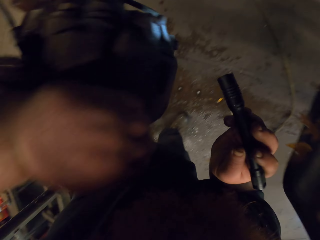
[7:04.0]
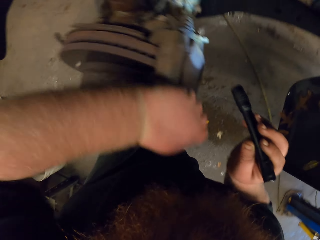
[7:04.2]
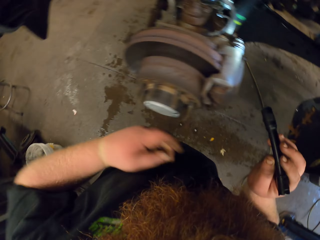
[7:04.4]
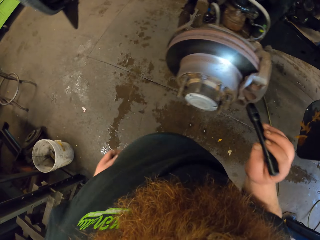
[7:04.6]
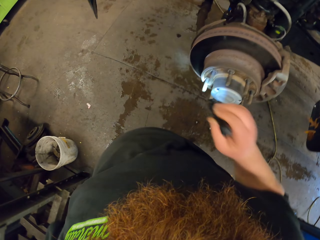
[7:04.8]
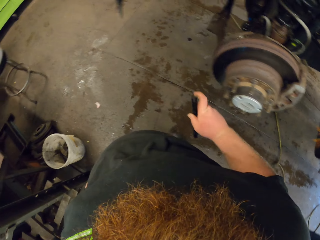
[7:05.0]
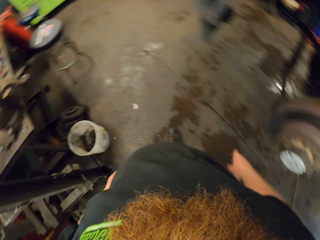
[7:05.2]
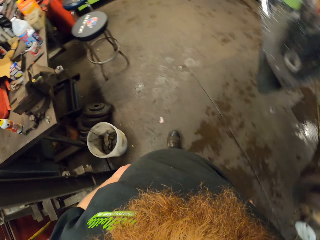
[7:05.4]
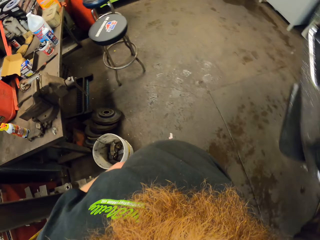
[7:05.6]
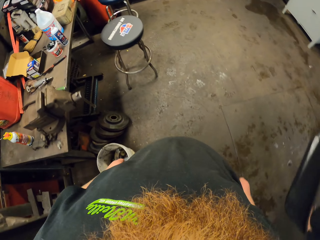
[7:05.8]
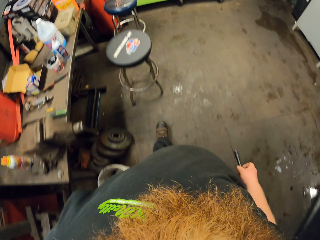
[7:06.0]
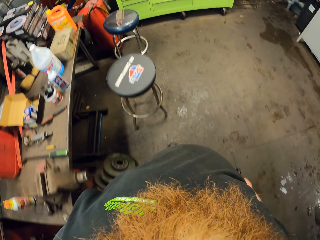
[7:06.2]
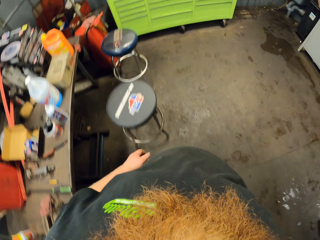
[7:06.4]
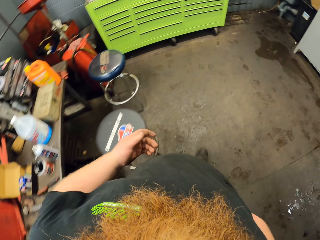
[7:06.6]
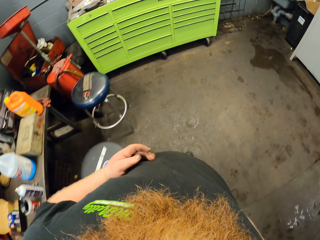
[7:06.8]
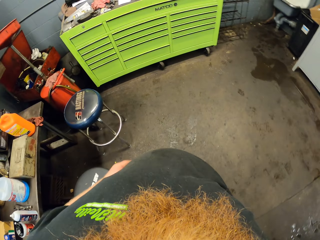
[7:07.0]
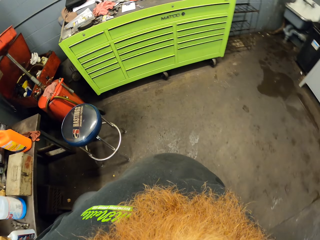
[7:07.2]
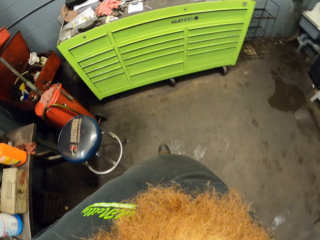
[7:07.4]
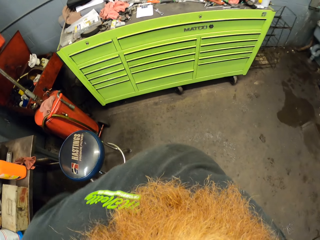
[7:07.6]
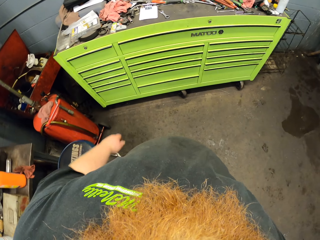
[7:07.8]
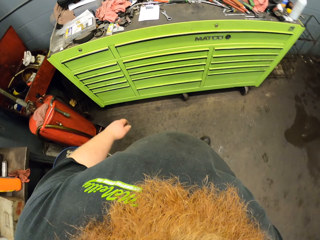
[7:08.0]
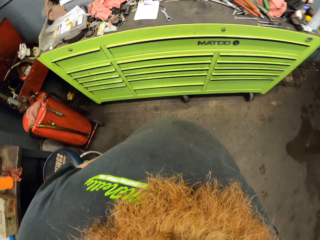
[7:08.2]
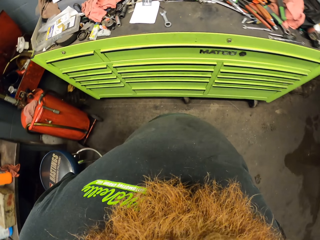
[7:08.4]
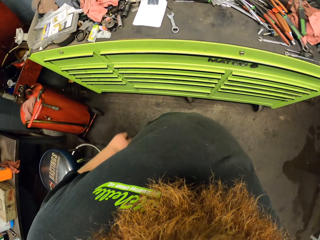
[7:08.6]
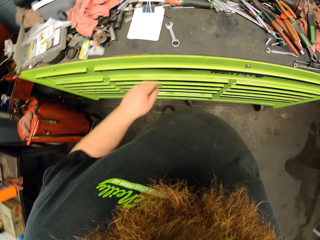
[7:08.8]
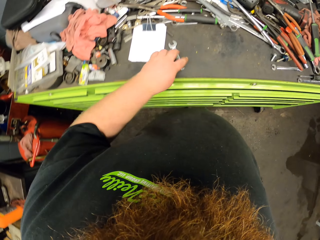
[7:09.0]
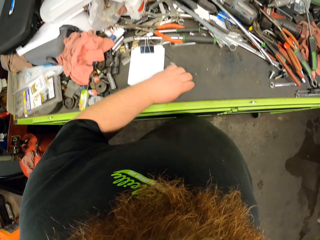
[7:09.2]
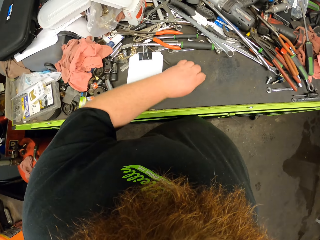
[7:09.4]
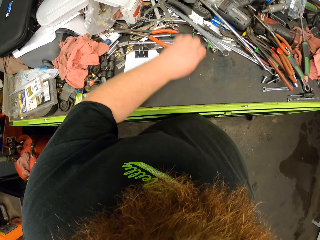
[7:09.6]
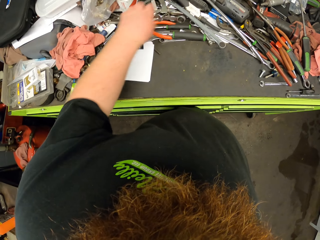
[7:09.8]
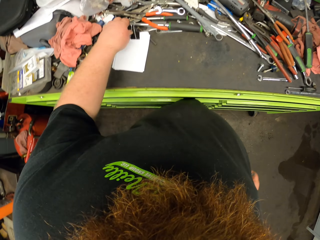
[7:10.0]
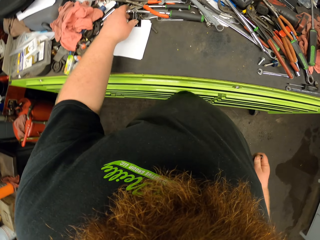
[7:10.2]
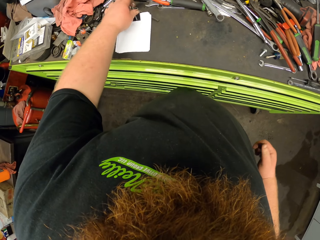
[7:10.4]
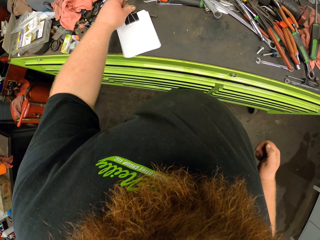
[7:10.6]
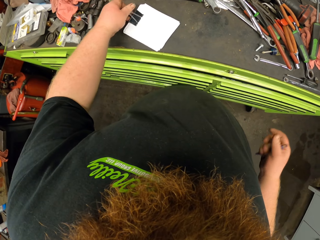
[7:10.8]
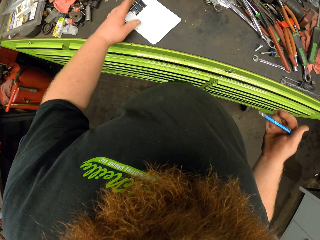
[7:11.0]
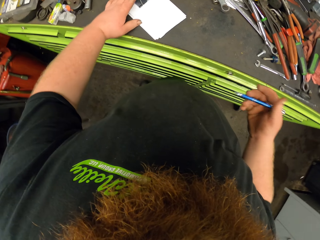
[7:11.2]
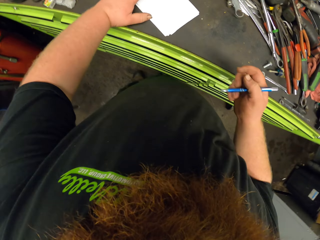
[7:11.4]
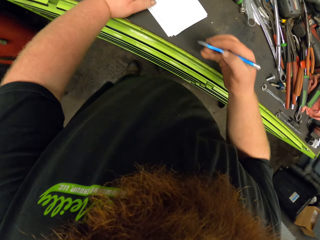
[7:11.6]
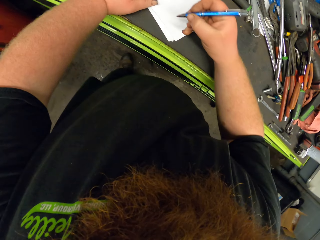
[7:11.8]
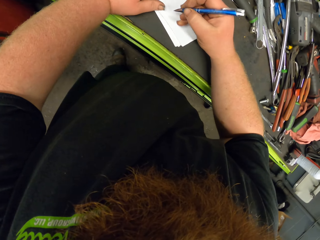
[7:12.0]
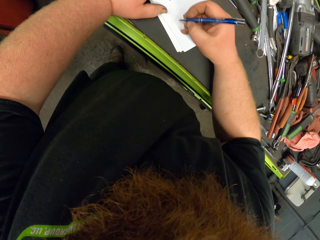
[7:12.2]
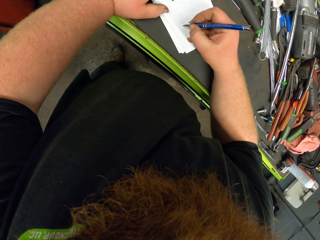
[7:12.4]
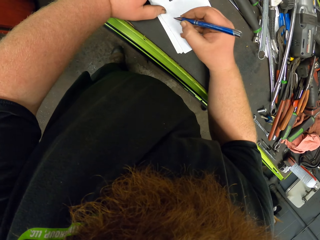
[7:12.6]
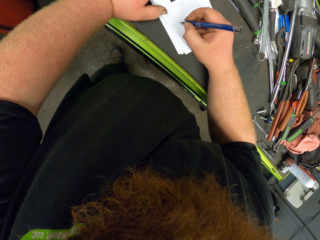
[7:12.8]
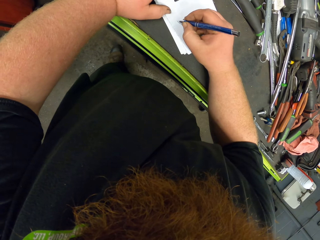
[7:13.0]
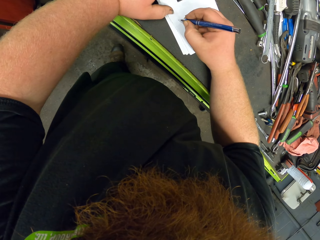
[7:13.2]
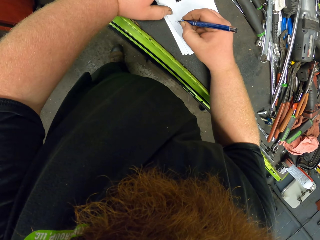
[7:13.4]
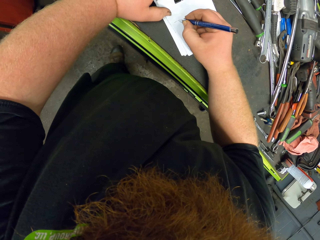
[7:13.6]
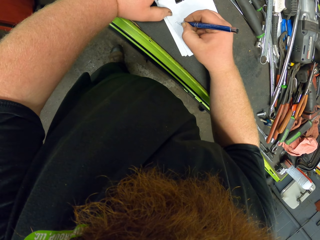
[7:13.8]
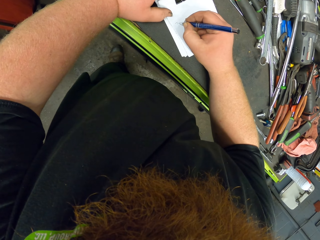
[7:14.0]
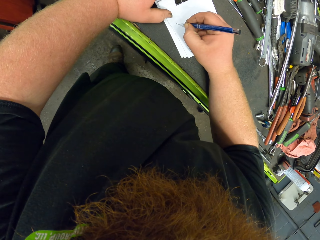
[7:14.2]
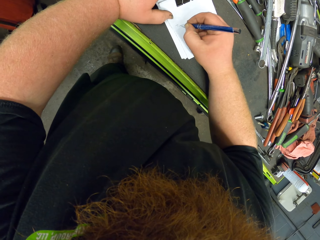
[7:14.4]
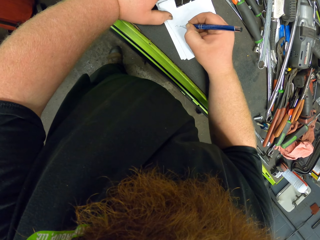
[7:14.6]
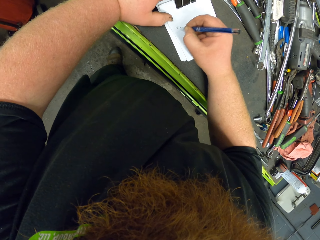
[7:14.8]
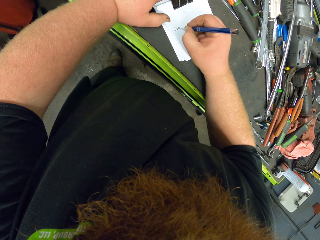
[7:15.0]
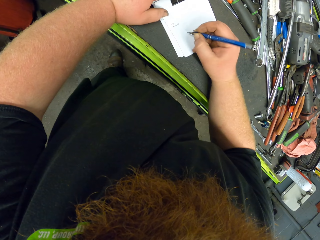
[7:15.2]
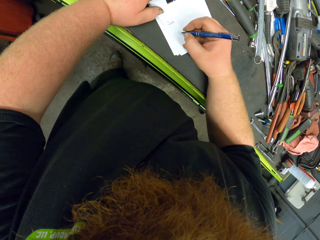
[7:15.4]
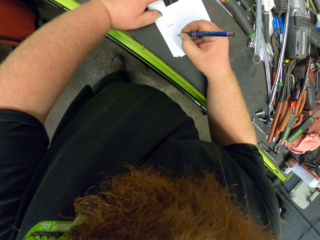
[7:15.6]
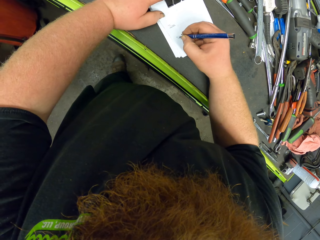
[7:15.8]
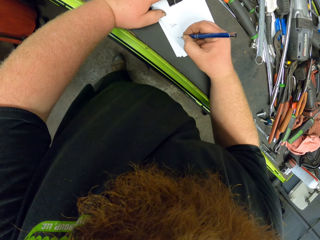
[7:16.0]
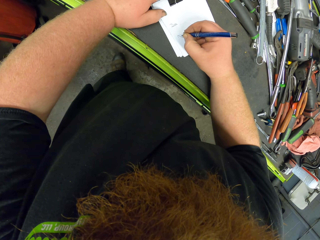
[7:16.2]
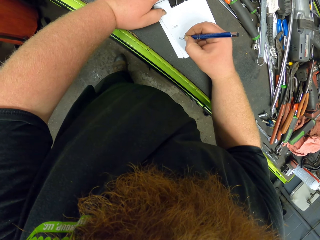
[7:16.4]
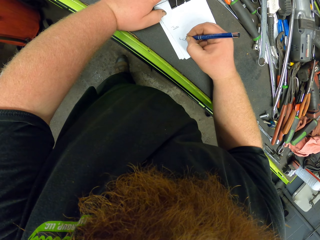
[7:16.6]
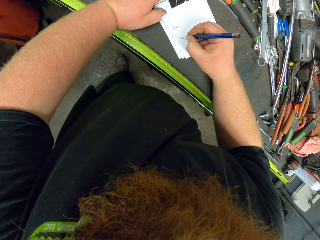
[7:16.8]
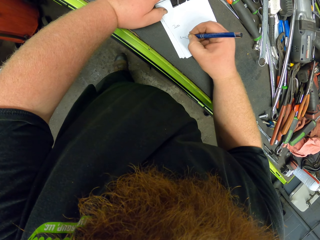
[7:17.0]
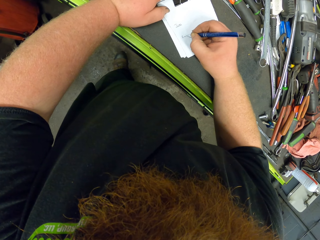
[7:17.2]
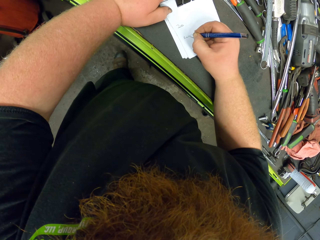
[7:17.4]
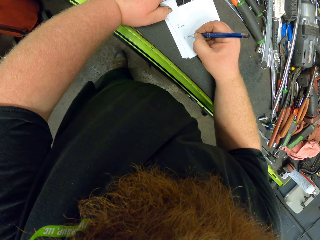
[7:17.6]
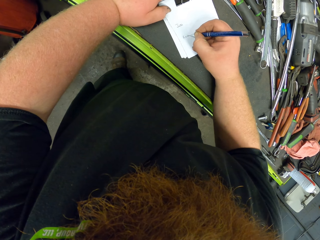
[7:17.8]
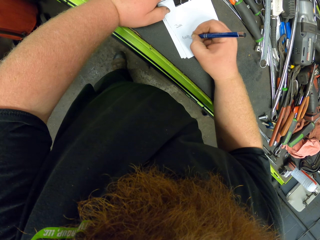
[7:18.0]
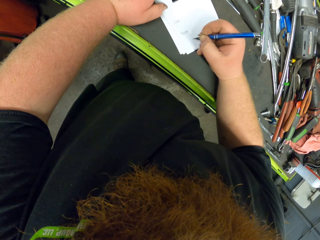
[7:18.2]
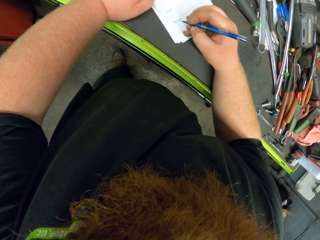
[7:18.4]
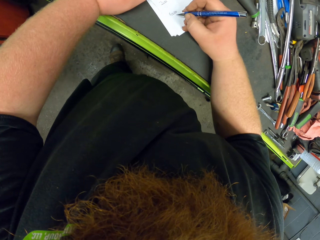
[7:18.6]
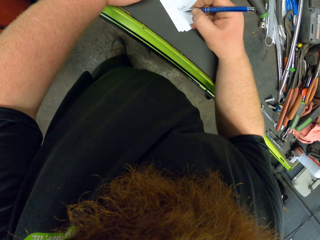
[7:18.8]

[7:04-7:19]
The camera wearer walks in the garage. They push the wrench on the table. They write on a notebook.

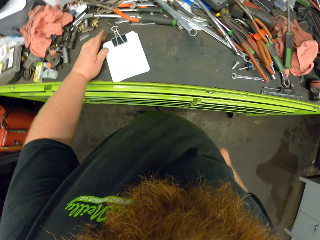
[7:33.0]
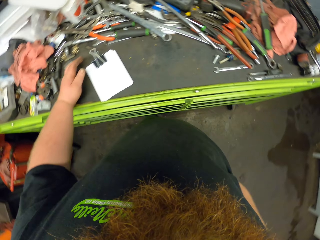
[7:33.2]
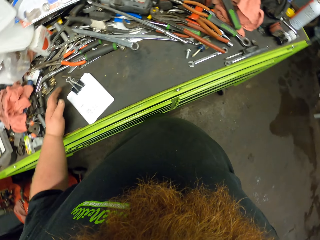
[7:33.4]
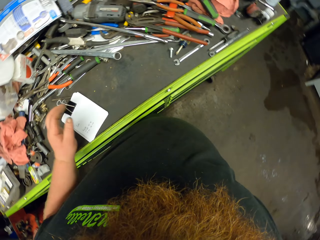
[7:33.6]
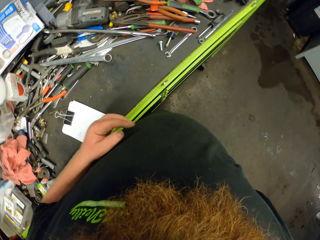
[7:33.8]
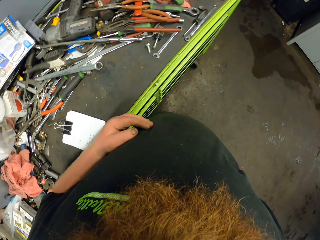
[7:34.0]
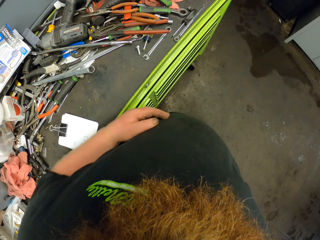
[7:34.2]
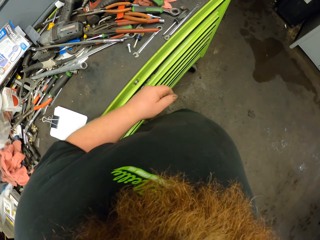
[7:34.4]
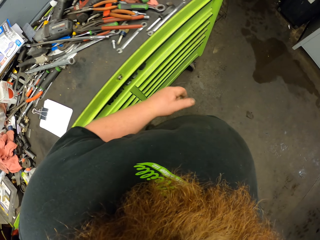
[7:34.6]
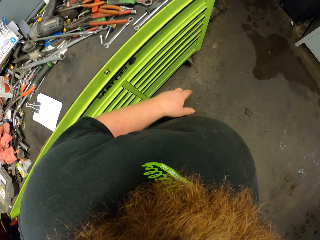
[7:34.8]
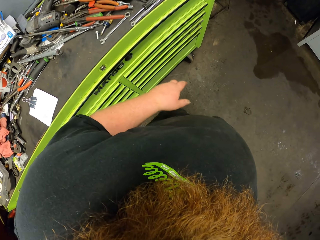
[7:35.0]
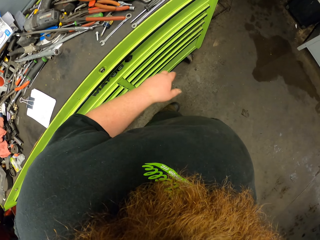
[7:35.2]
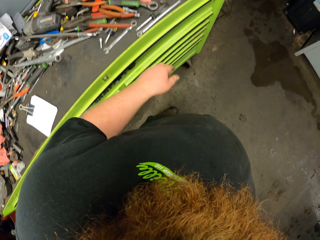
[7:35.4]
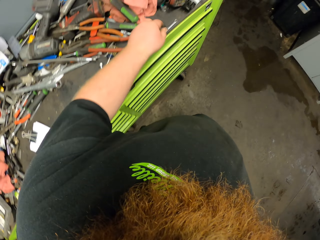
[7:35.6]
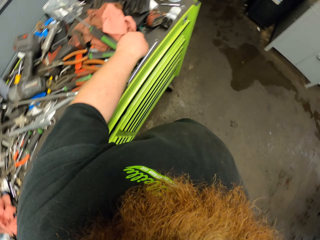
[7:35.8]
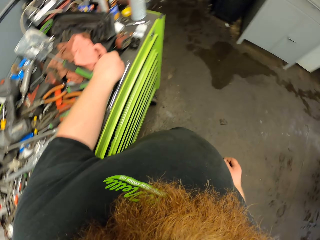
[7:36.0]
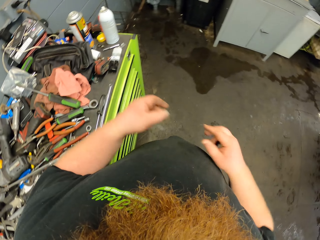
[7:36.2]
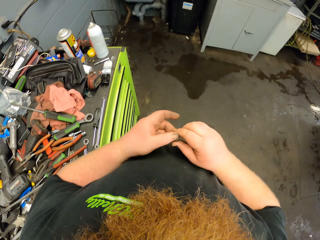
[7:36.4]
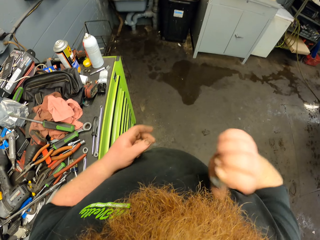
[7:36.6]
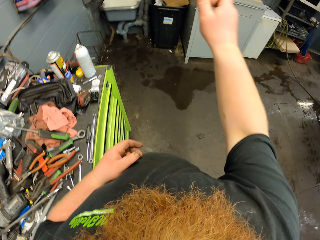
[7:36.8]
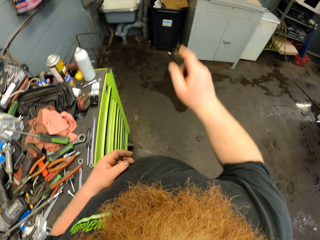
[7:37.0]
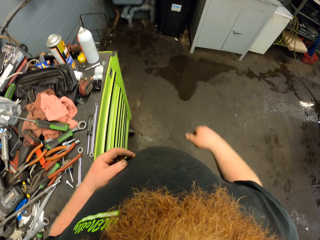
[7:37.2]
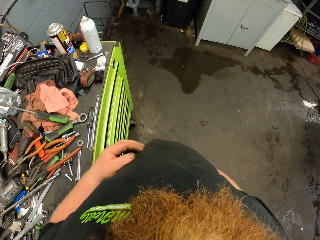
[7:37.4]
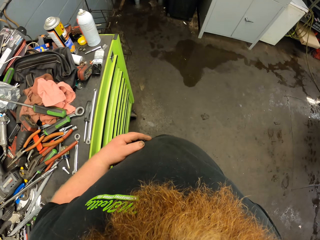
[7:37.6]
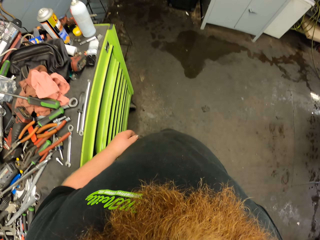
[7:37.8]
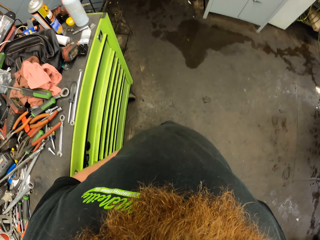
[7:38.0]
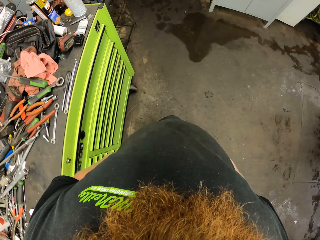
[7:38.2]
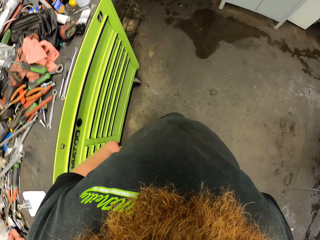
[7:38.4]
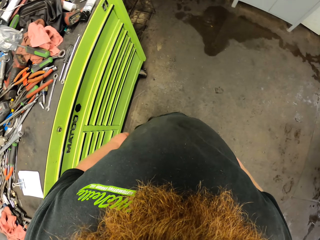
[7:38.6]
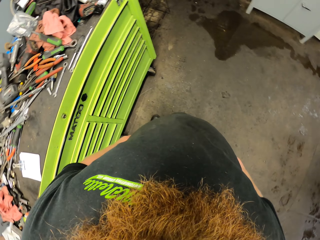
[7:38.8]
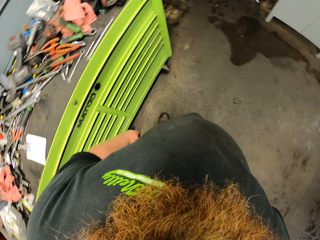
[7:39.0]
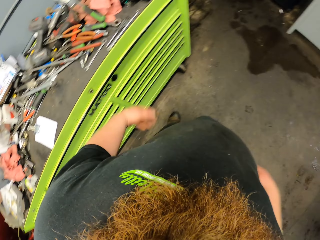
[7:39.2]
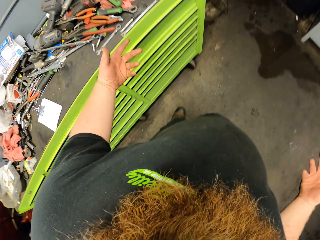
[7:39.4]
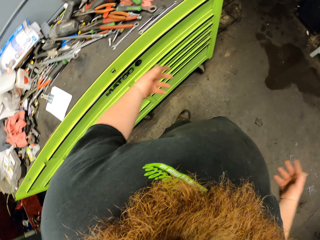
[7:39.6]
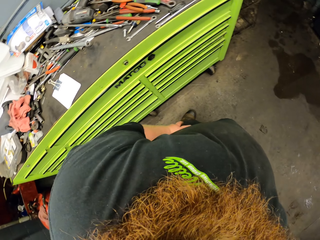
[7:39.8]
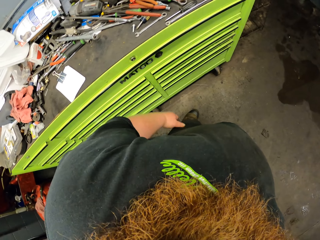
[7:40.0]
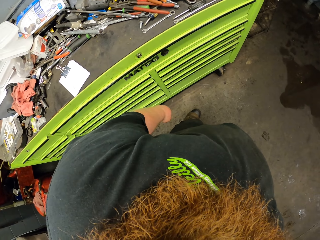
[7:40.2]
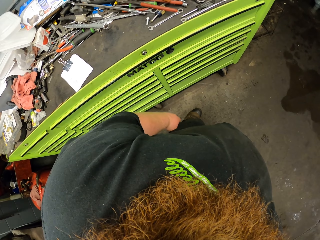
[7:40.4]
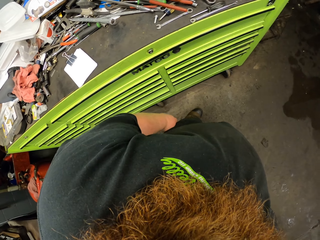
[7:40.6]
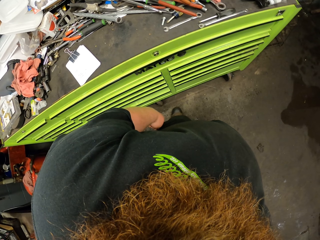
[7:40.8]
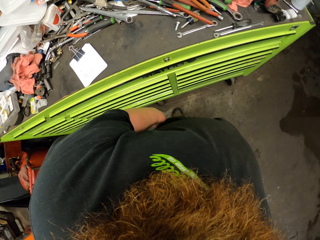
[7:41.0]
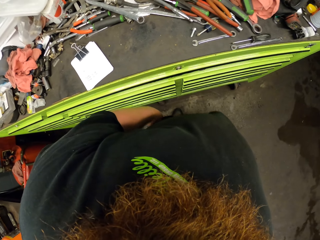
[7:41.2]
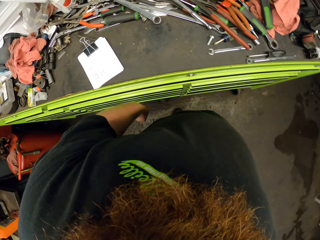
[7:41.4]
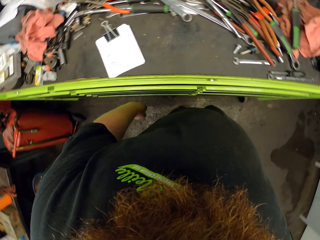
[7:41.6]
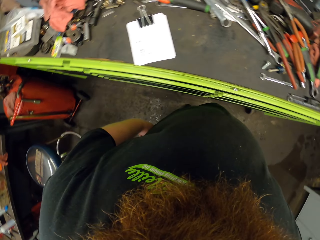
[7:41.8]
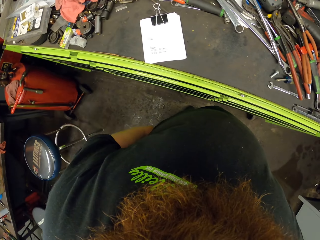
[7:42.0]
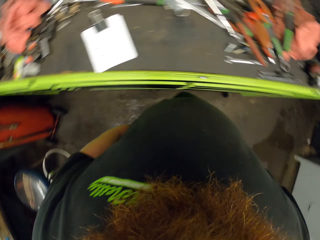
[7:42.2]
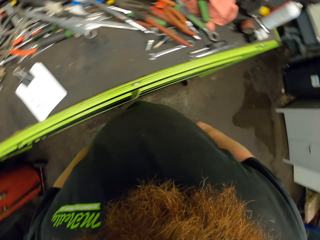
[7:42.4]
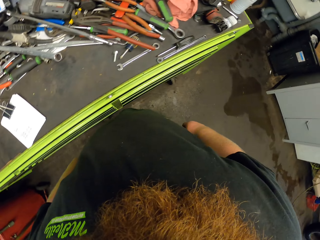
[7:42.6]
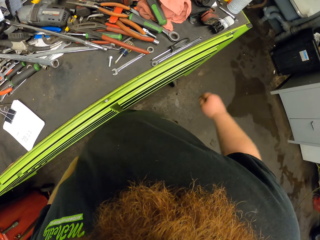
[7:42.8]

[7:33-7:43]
The camera wearer puts the pen in the pocket. They throw something away. They walk in the garage.
